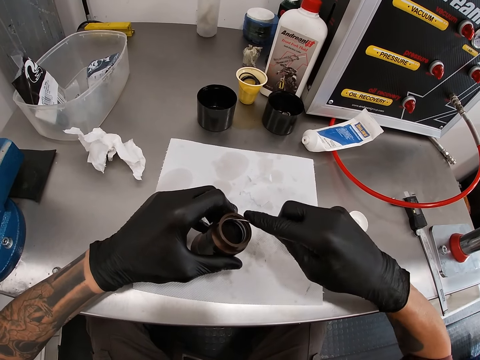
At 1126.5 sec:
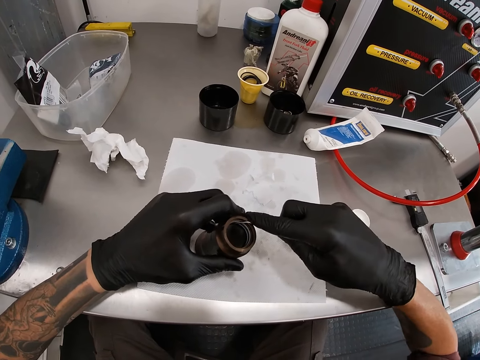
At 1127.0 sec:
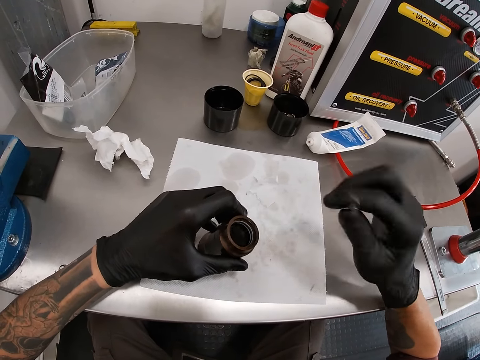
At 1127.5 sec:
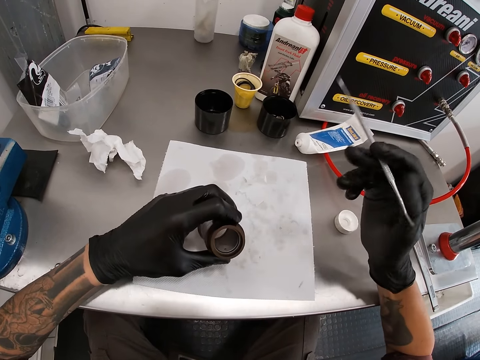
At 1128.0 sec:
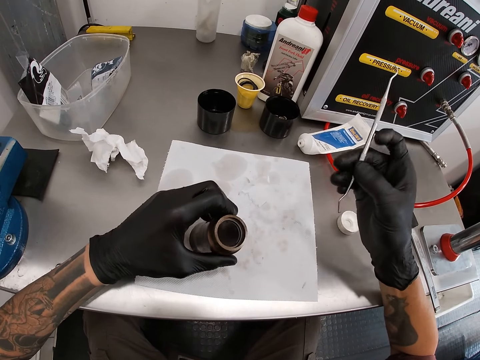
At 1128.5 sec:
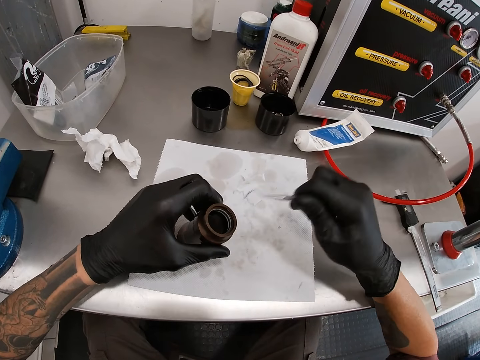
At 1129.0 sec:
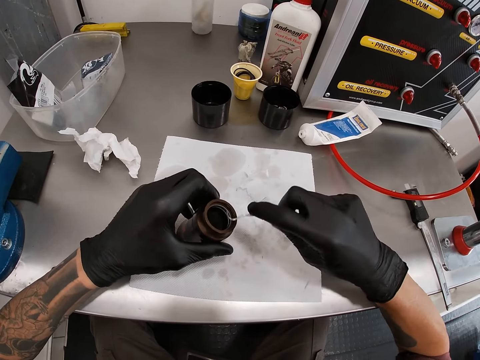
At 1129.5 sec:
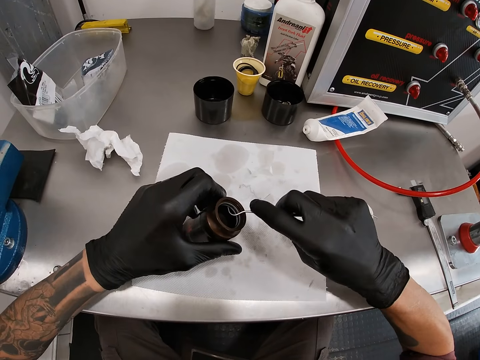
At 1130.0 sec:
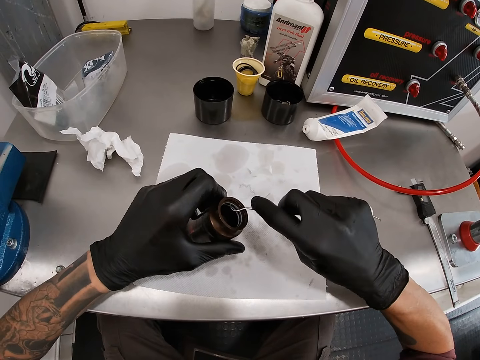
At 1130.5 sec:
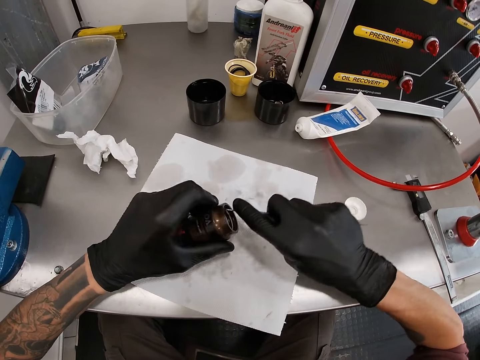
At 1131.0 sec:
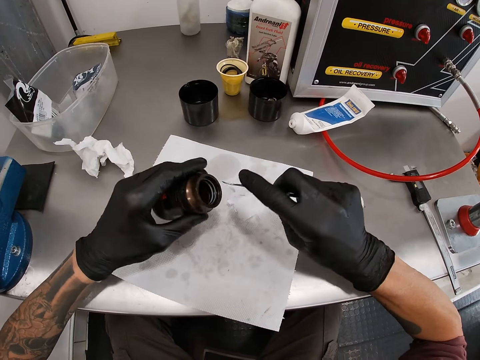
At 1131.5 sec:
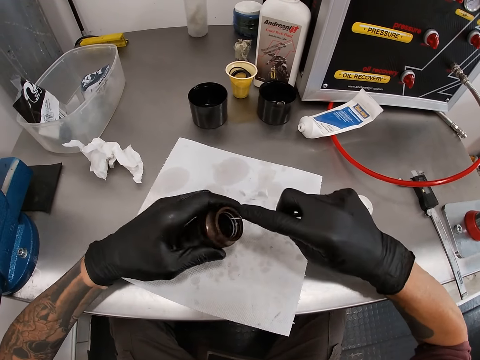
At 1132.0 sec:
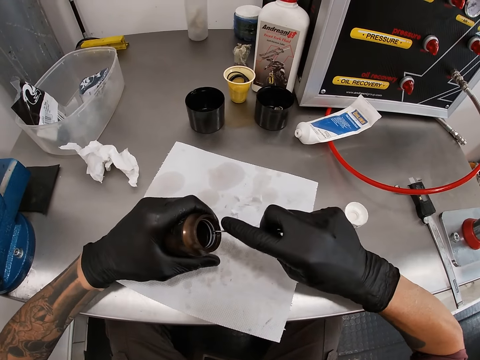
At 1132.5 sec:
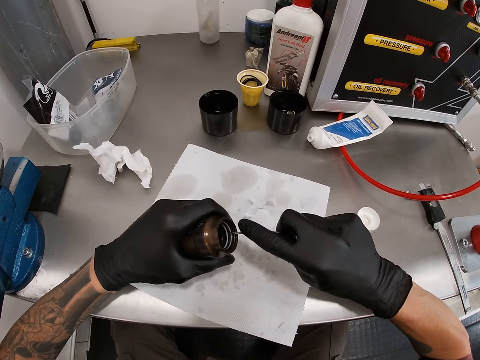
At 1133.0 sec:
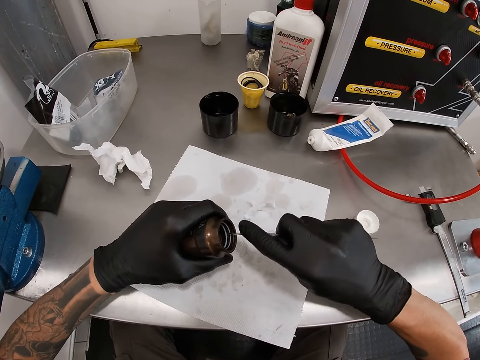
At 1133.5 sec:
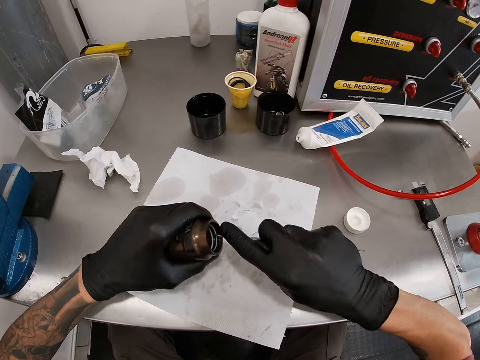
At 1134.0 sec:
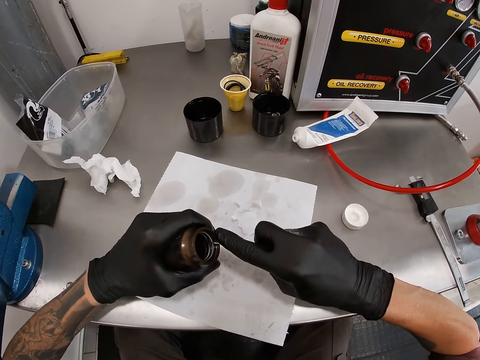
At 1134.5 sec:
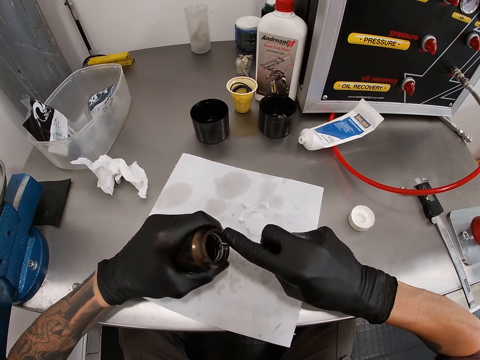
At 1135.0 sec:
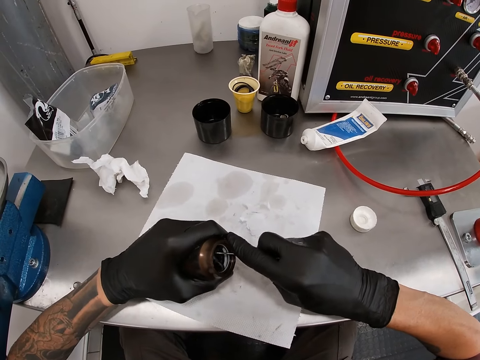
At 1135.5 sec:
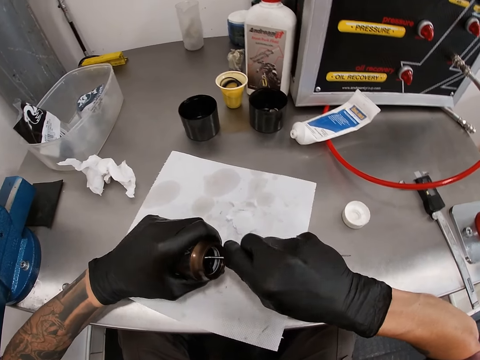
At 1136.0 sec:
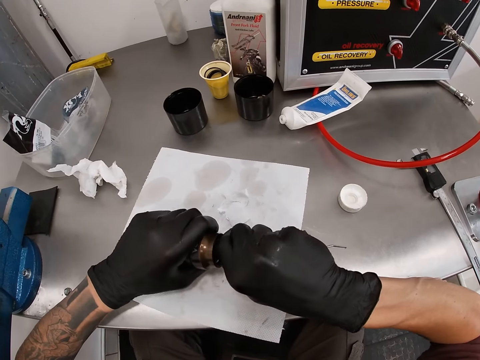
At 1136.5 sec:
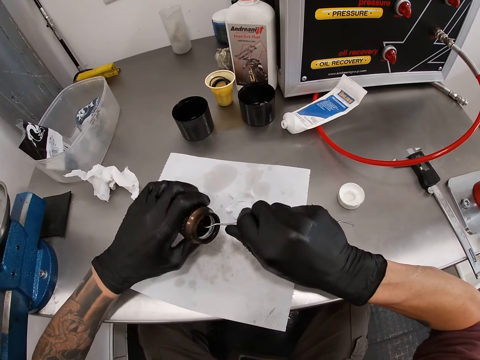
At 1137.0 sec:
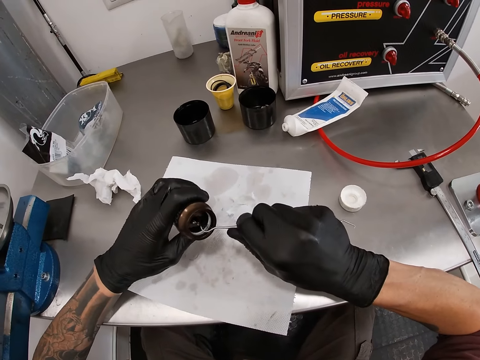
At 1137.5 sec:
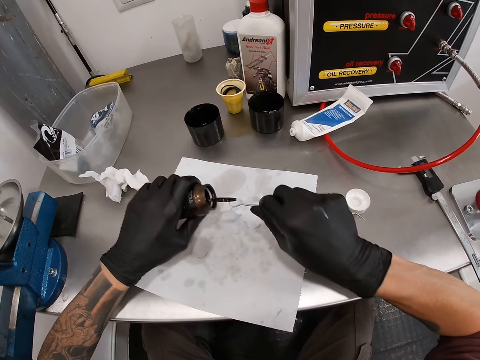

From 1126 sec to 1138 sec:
The camera wearer turns the scaler upside down with his right hand. He adjusts the spring hook. He removes a rubber ring from the metal tube. He removes a dust seal in the air can with the scaler in his right hand.

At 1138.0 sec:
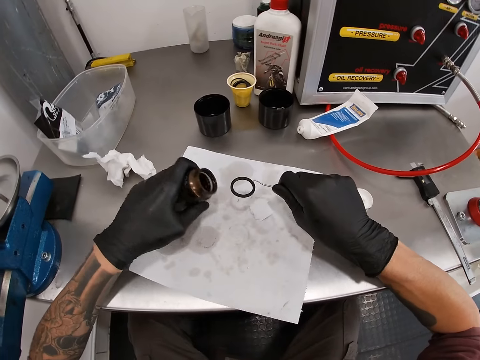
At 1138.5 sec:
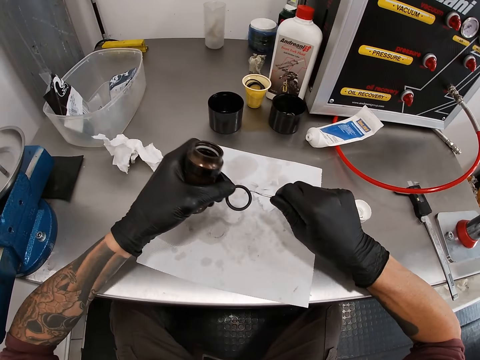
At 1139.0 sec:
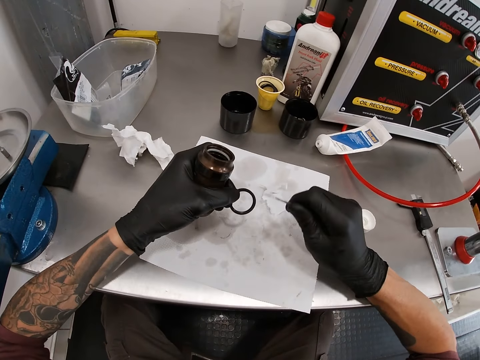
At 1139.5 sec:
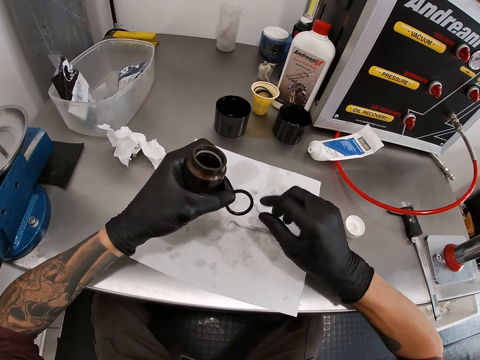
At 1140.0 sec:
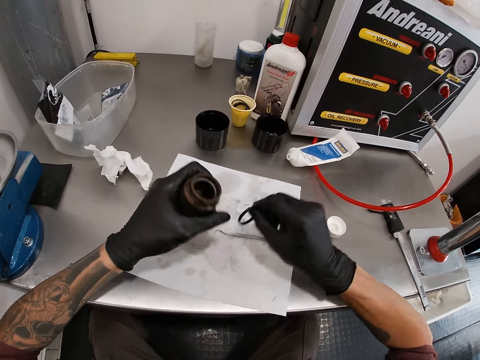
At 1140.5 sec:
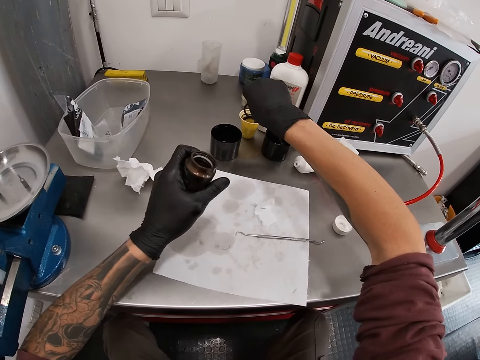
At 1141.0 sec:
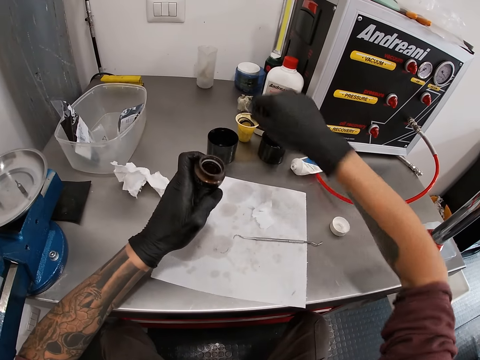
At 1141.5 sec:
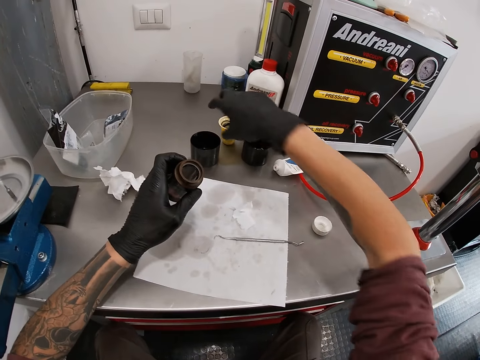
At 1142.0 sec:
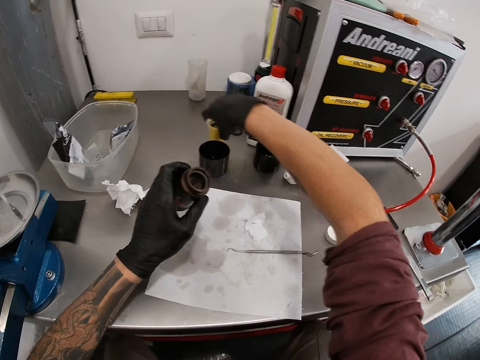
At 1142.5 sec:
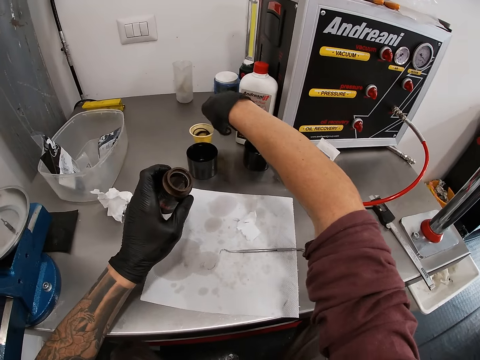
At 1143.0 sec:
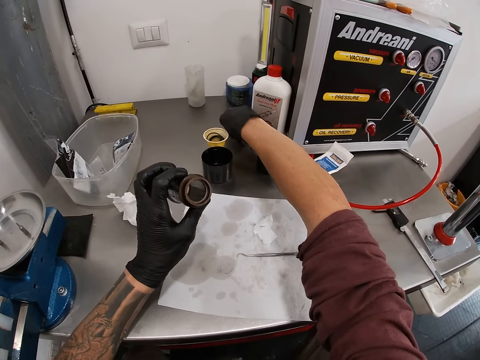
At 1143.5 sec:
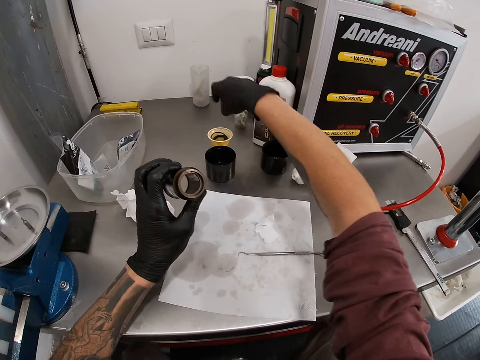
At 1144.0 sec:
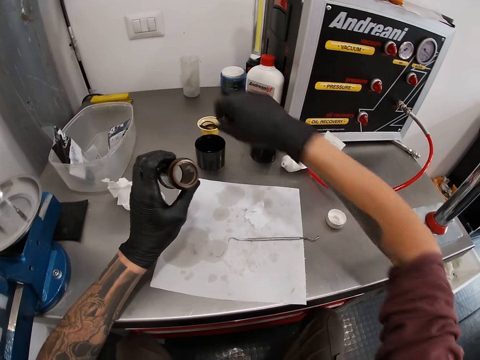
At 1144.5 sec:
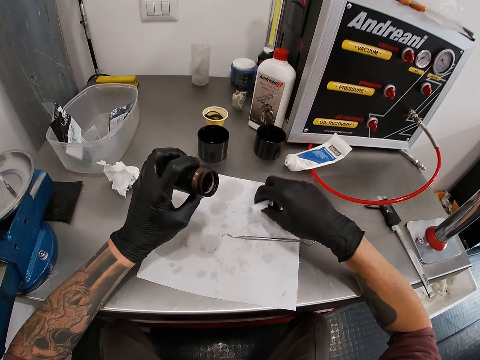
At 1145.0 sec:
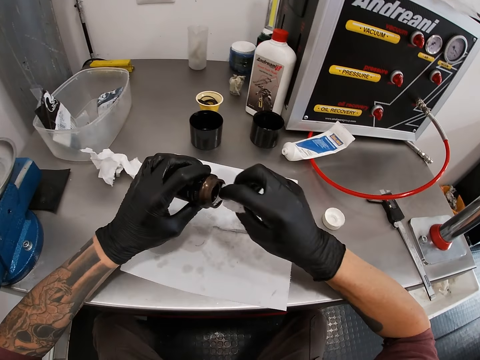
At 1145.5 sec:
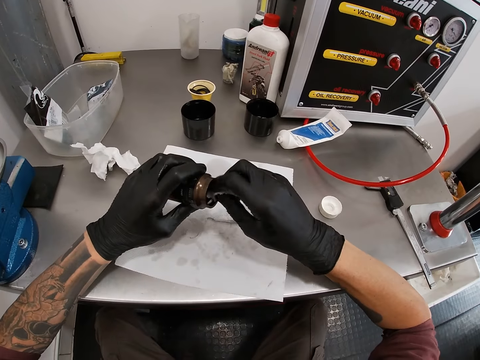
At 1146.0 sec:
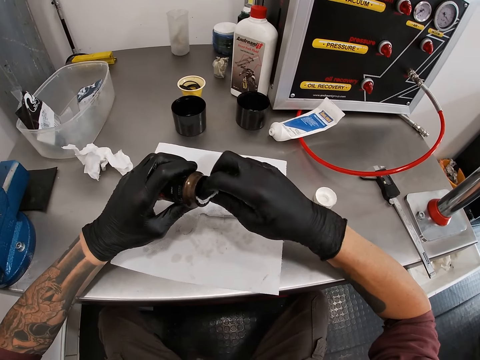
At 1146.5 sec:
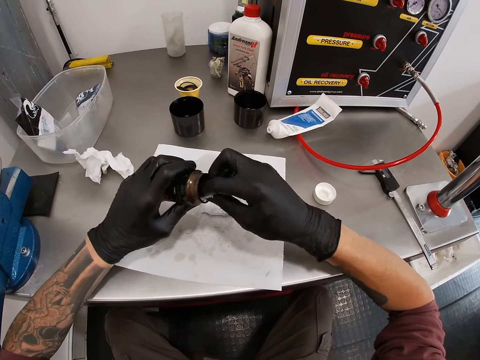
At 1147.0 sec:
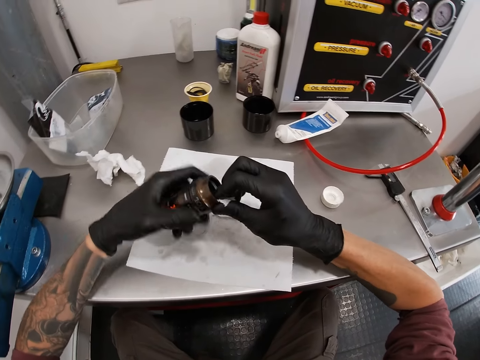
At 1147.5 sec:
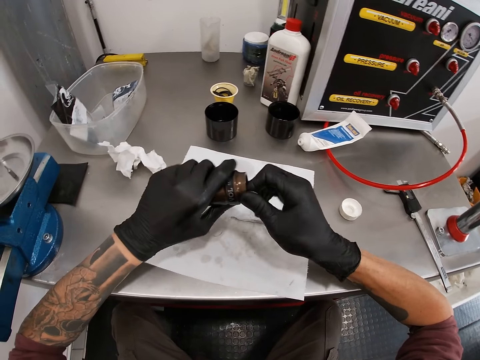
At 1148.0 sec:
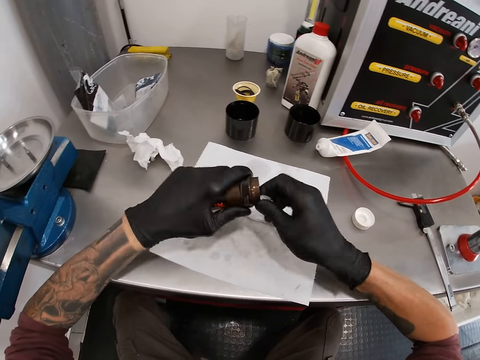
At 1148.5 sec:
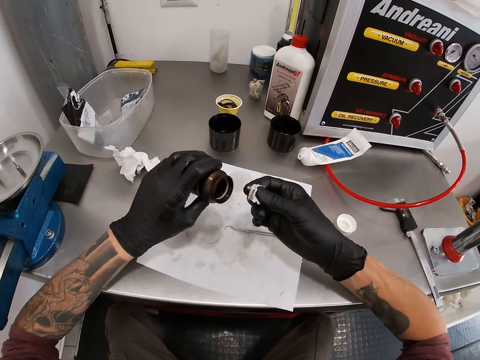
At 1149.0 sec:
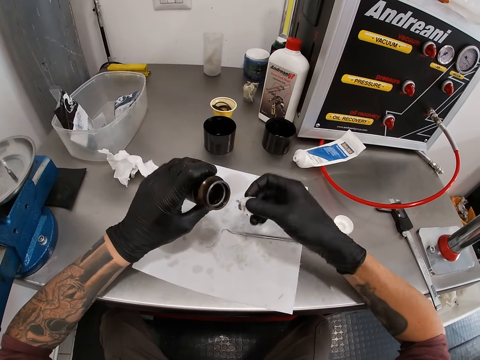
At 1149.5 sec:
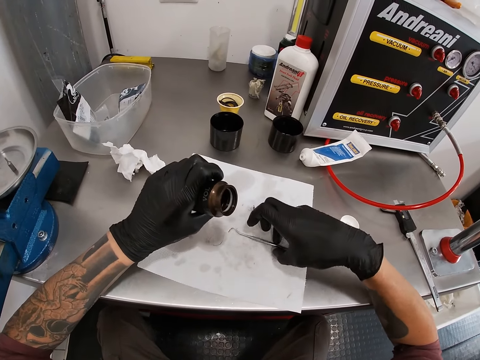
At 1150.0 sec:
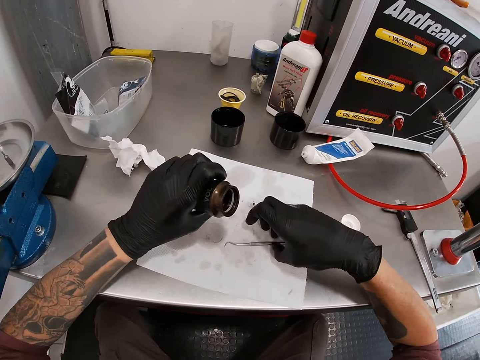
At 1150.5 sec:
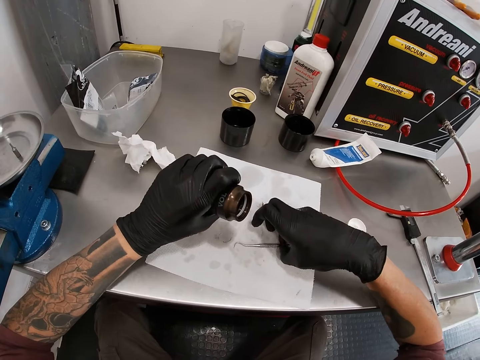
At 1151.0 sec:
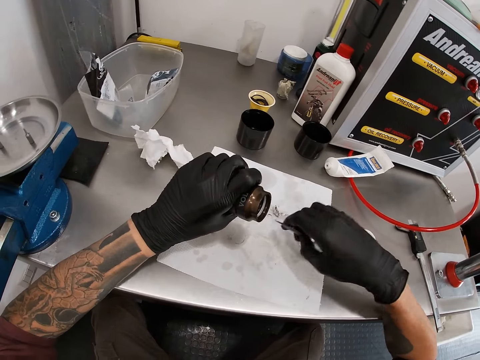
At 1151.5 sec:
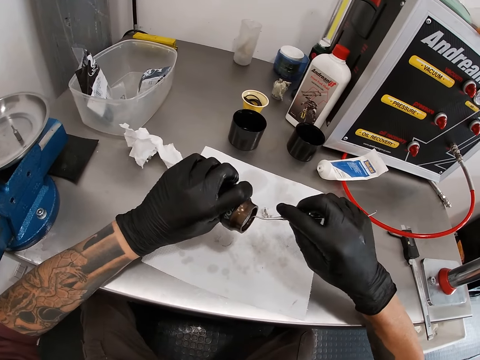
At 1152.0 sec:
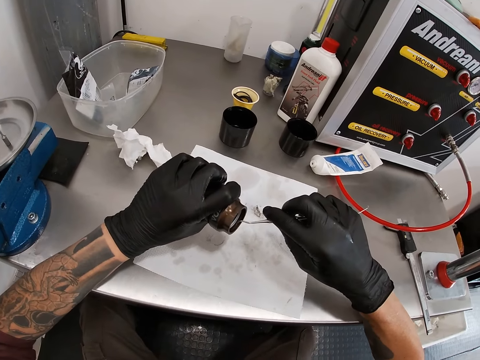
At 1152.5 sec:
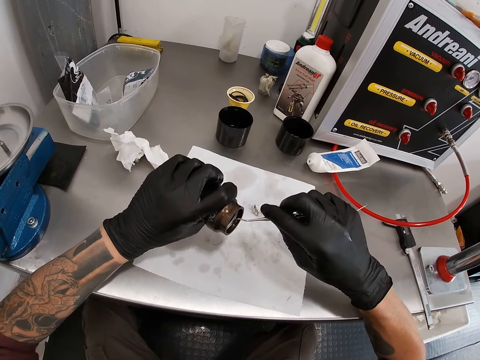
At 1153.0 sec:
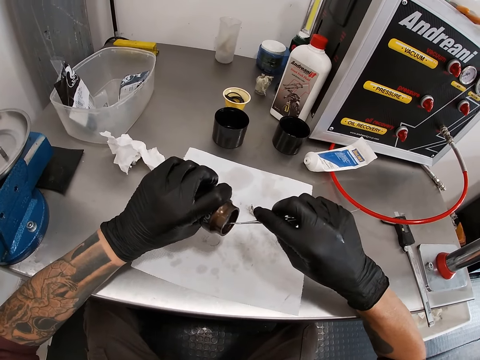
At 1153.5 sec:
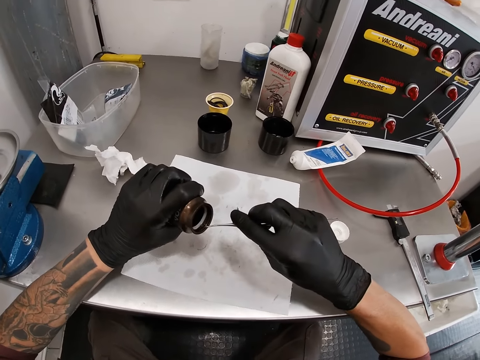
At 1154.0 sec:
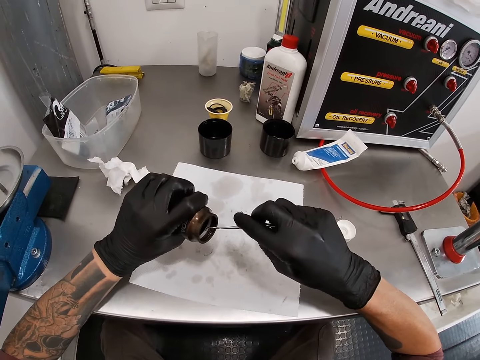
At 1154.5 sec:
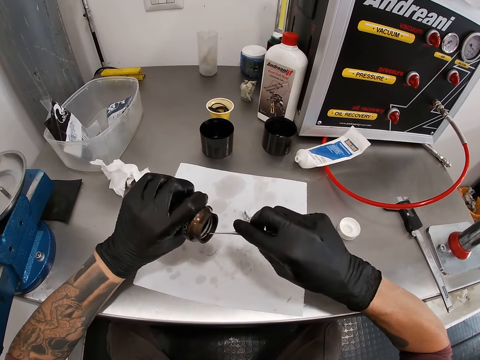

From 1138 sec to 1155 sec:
The camera wearer adjusts paper on the workbench. He holds the dust seal or rubber ring with his left hand. He removes the rubber ring from the spring hook. He drops the dental scaler or spring hook on the paper with his right hand. He passes the dust seal from his left hand to his right hand. He drops the dust seal in the cup on the worktable with his right hand. He moves the cup or plastic glass on the worktable with his right hand. He moves the dust seal on the worktable to the cup with his right hand. He picks up a rubber ring and drops the rubber ring in the plastic glass. He picks up the tissue paper on the paper with his right hand. He wipes the air can or metal tube with the tissue in his right hand. He drops the tissue paper on the paper with his right hand. He picks up the scaler on the paper with his right hand. He inserts the spring hook in the metal tube. He scrapes in the metal tube.
